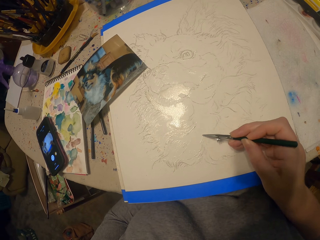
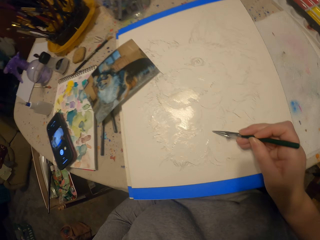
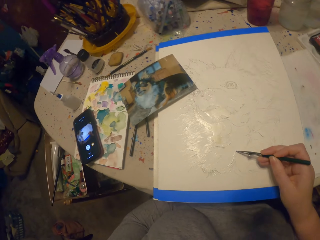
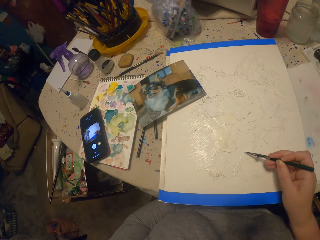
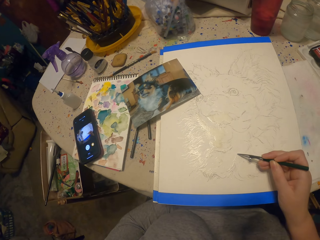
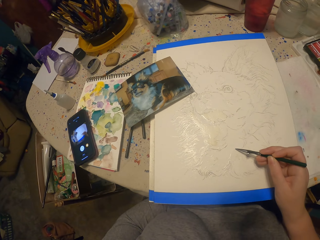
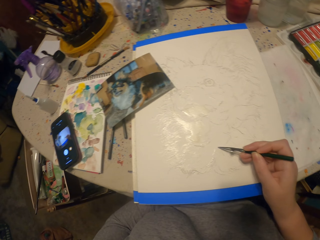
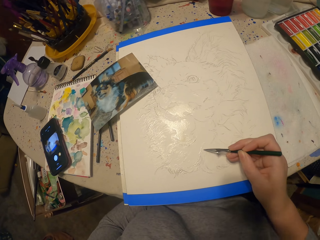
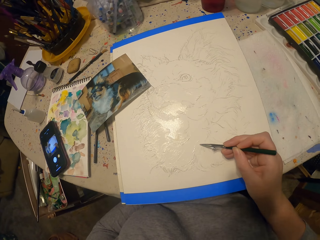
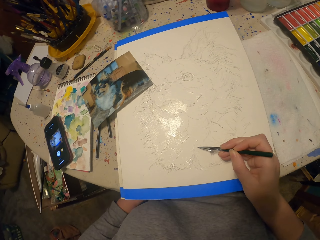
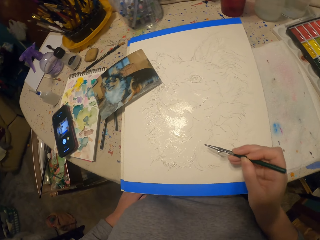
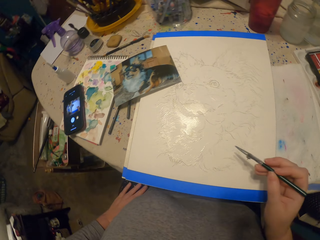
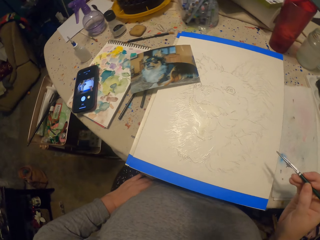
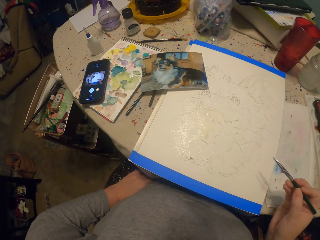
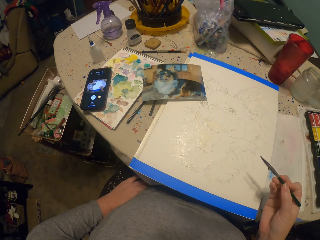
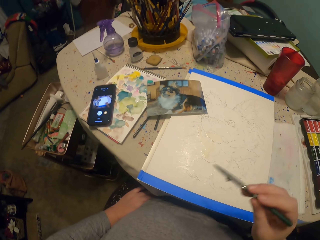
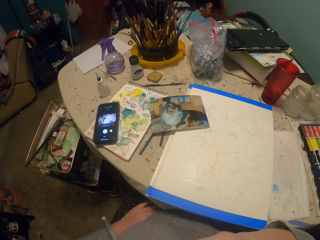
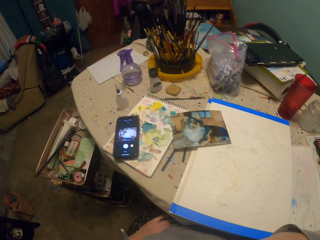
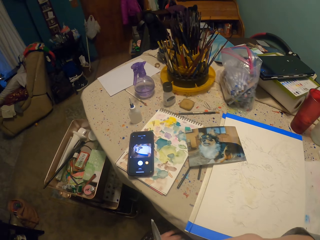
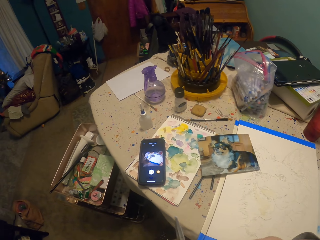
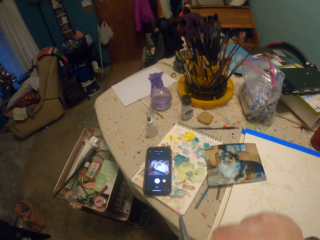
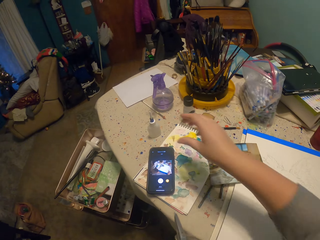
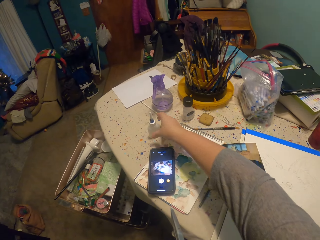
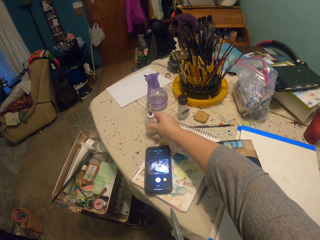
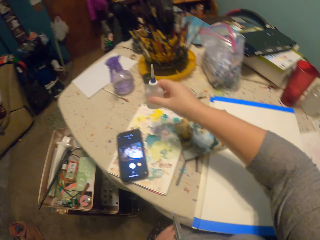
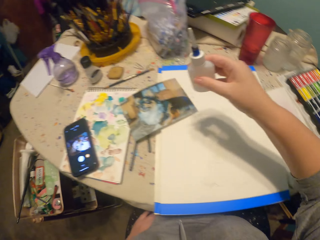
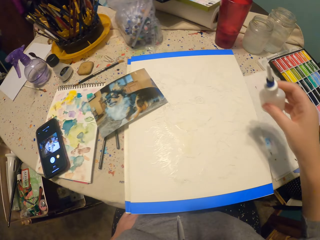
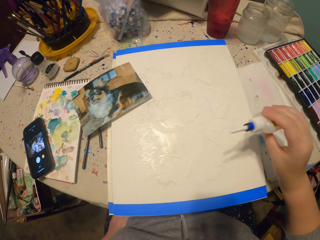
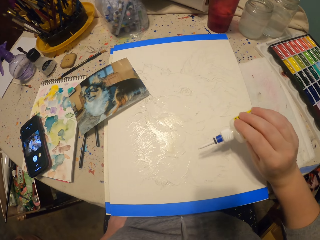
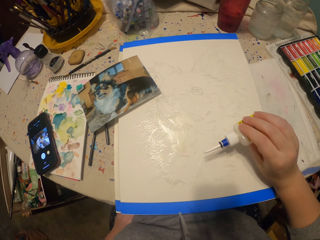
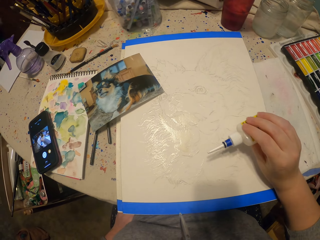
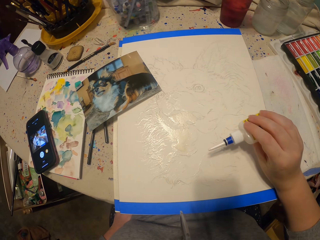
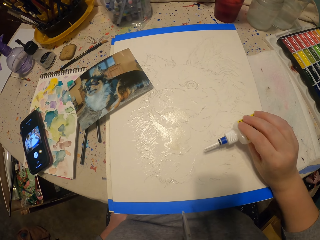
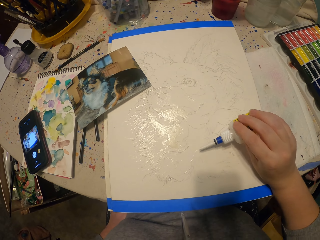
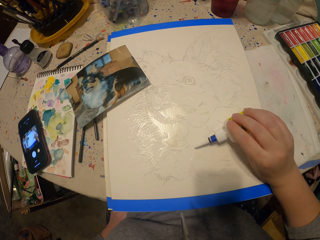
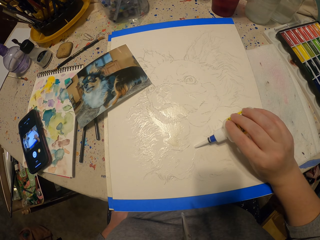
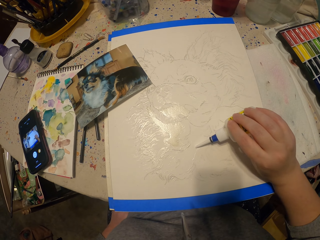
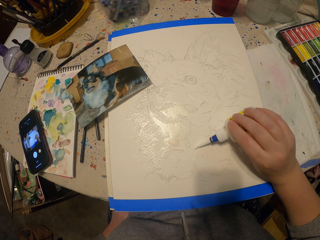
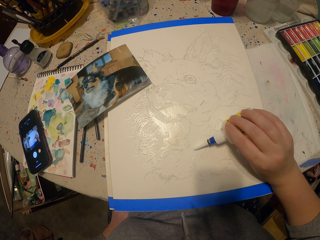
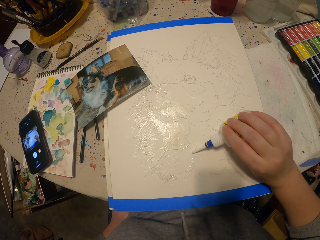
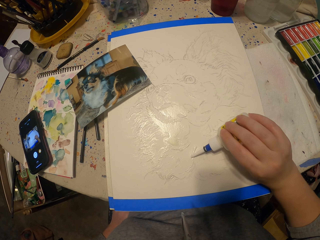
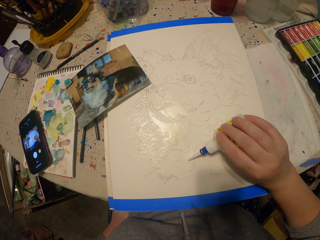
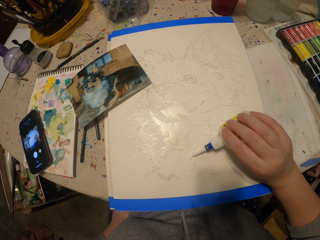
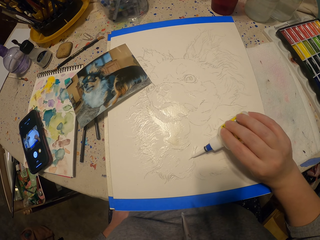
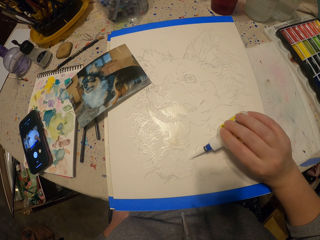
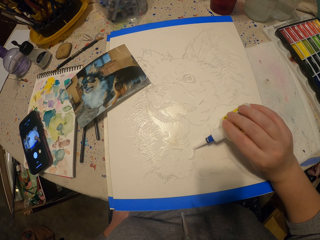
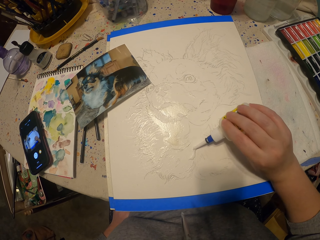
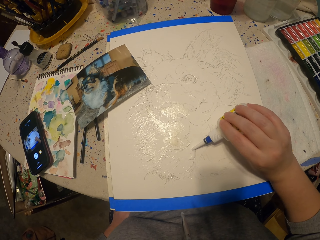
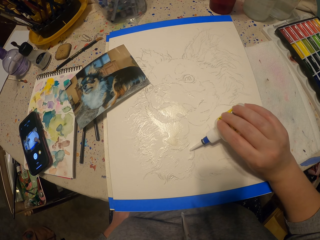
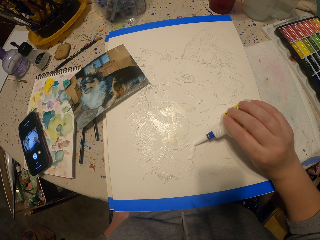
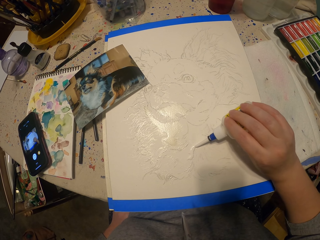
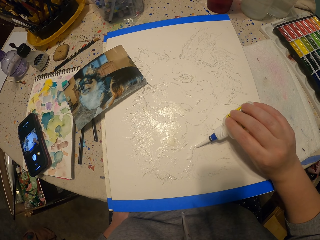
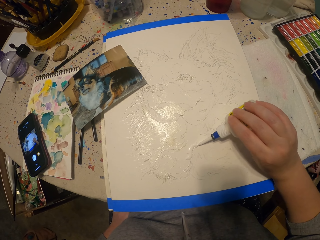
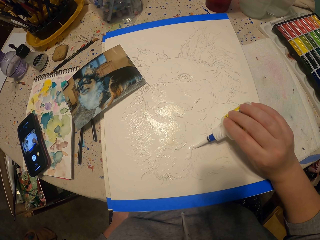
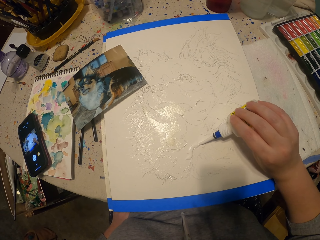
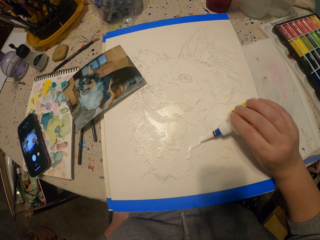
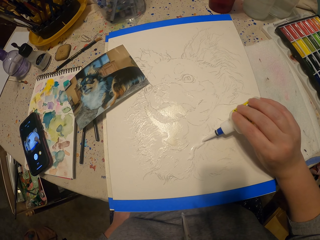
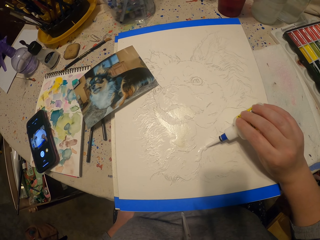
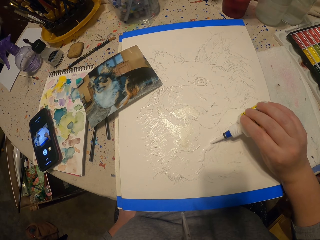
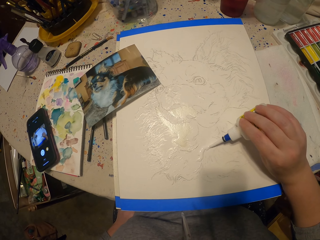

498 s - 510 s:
The camera wearer moves the left hand and moves the painting pencil or paint brush away from the picture. They put the paint brush in the mouth. They hold the painting pencil with the left hand. They pick up the bottle of some liquid. They drip the liquid on the picture.

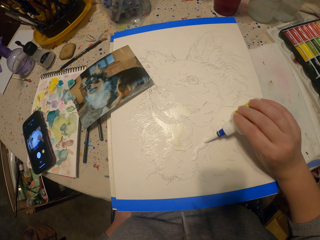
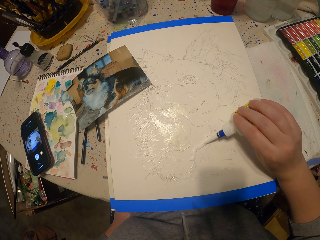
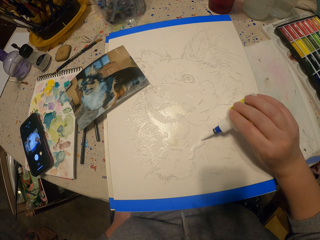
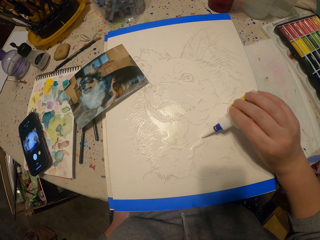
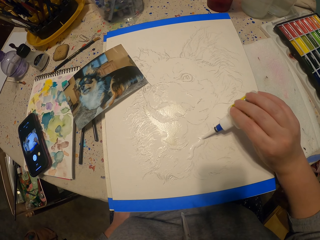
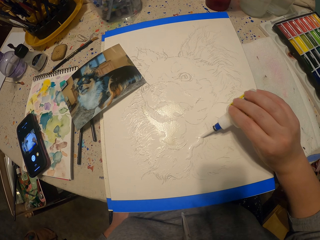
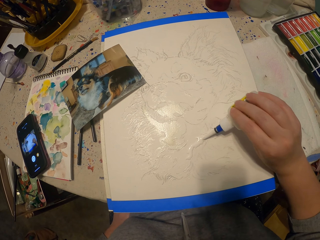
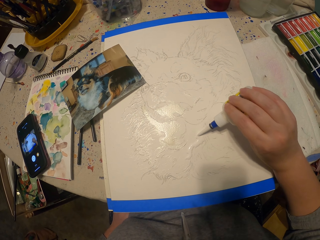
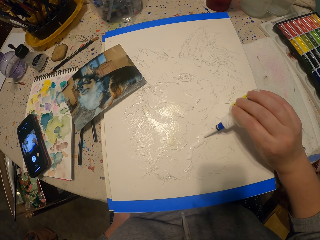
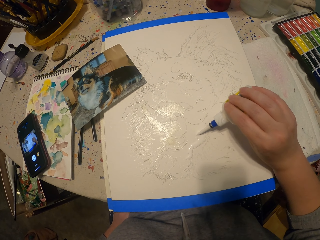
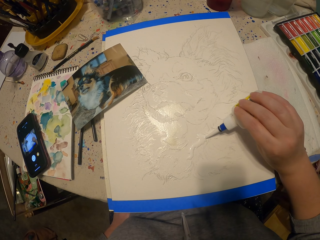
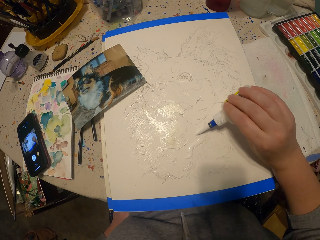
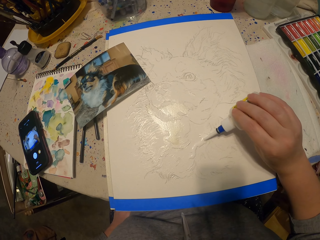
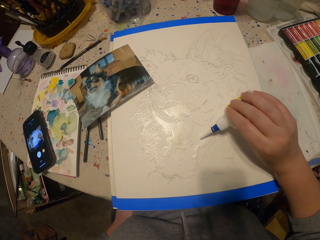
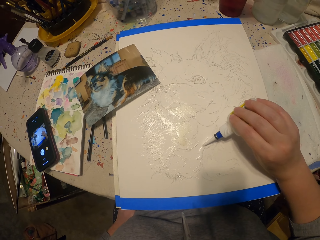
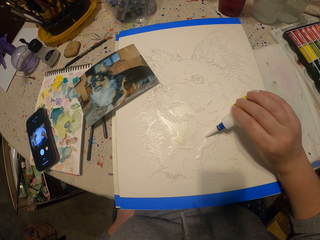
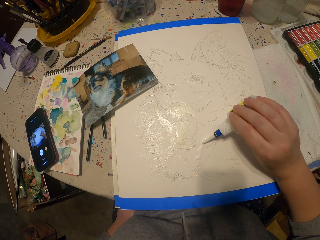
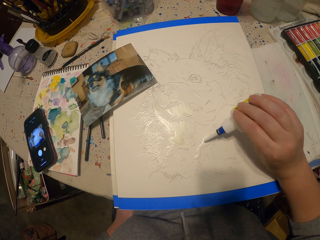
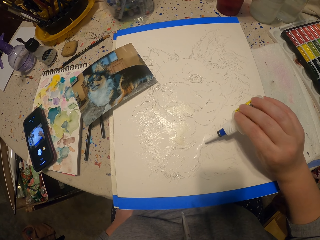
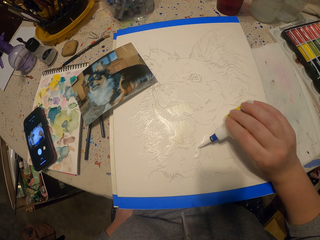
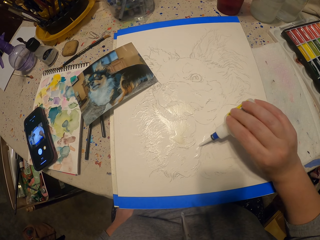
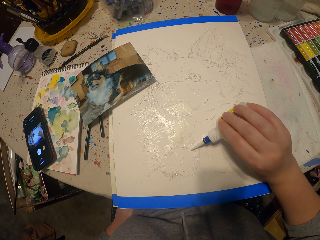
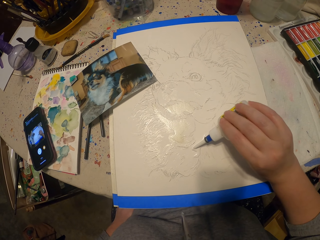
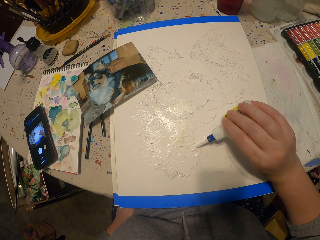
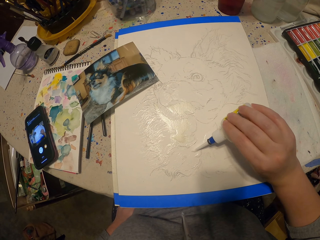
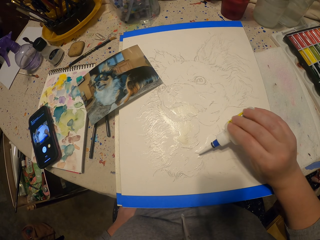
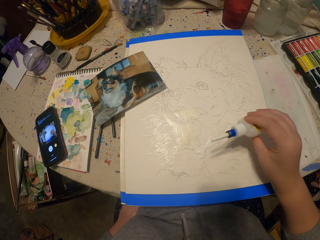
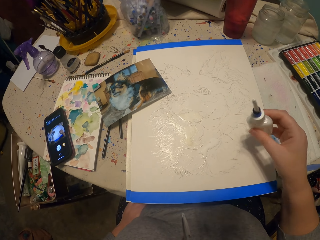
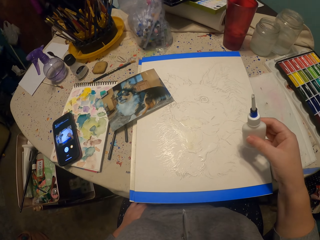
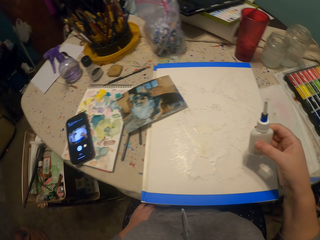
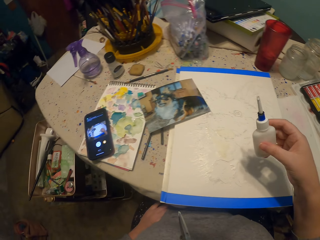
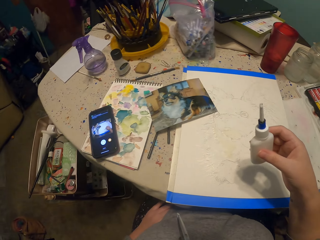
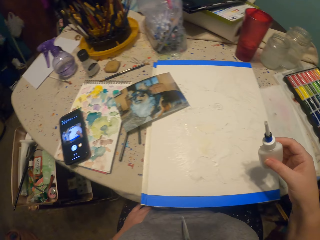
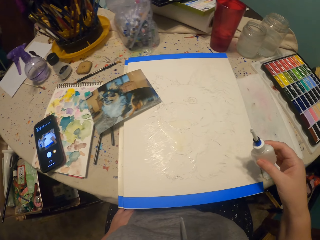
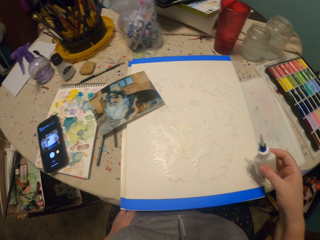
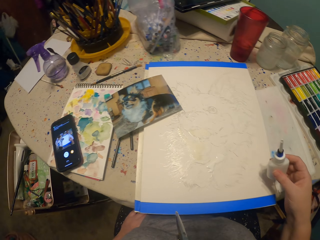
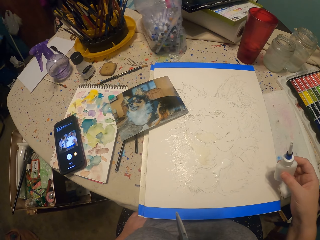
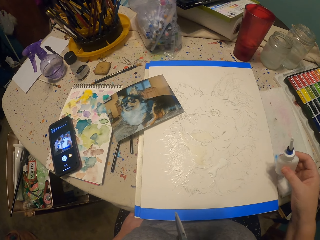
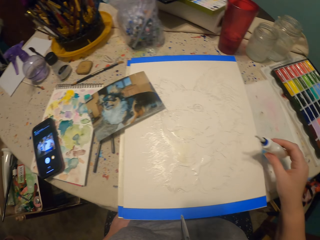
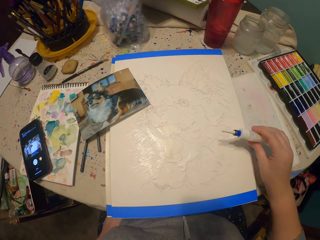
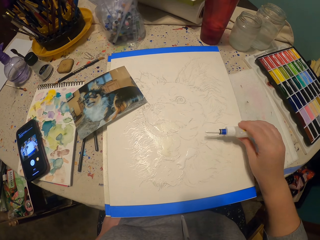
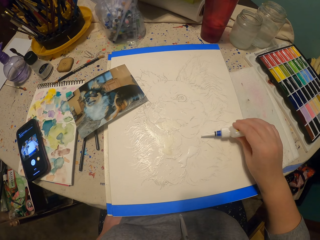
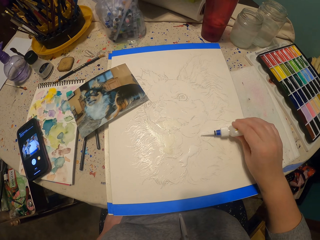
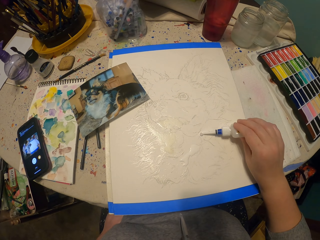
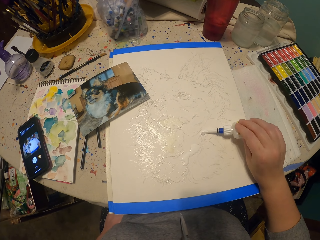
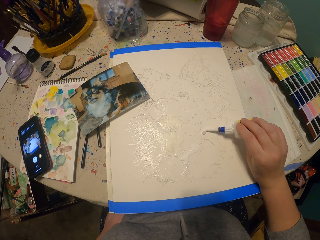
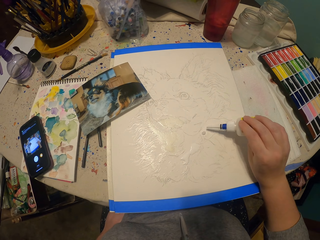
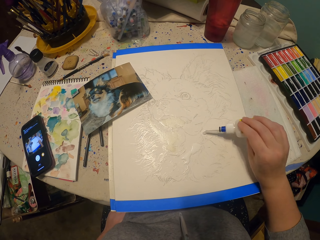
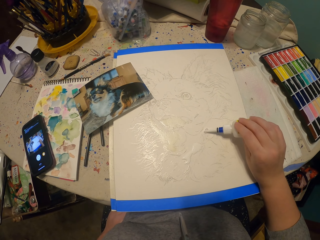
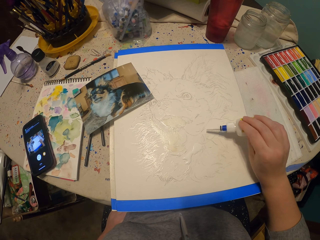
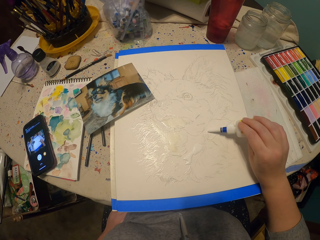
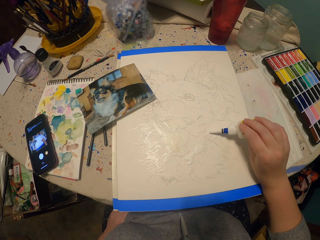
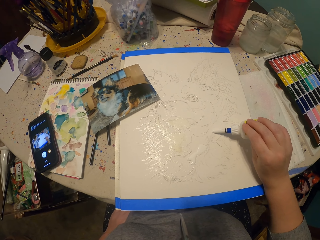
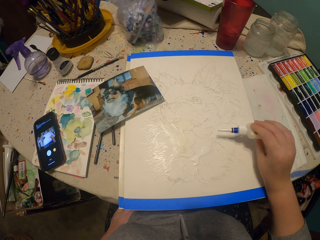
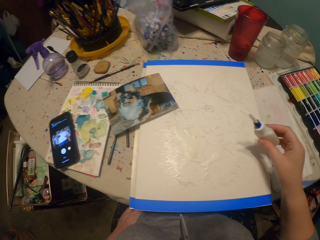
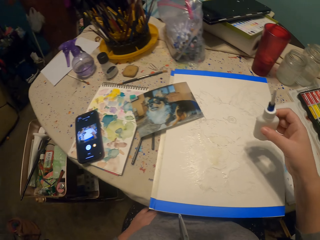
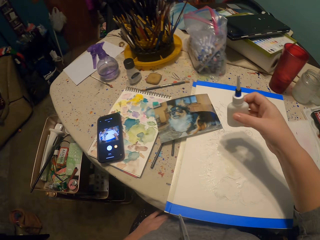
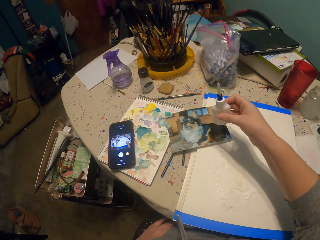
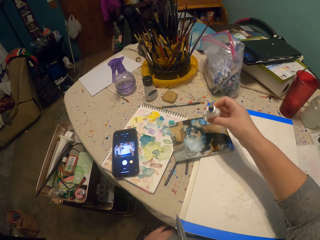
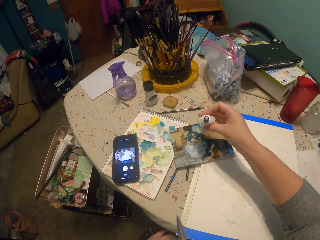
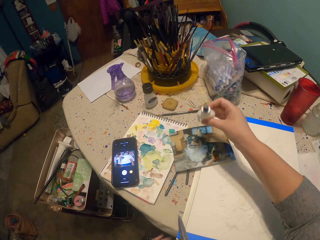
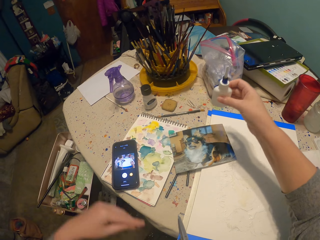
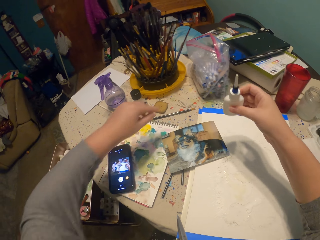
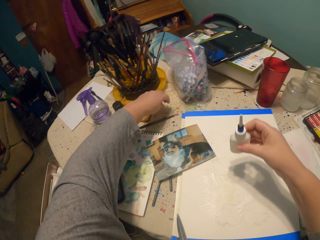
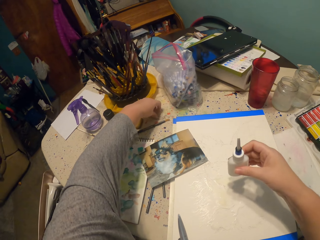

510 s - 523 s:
The camera wearer lifts up the bottle of some liquid. They drip the liquid on the picture. They move the hands.
